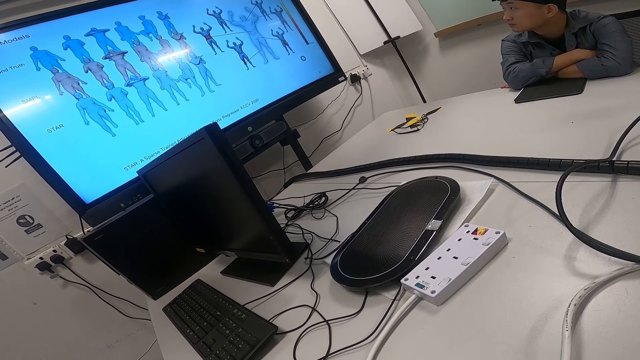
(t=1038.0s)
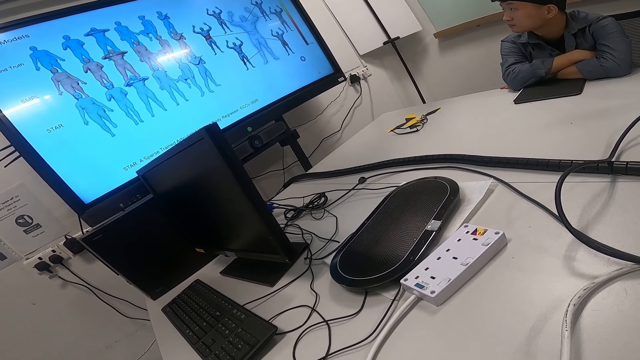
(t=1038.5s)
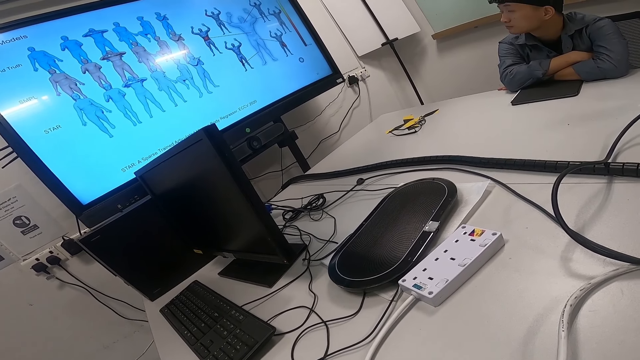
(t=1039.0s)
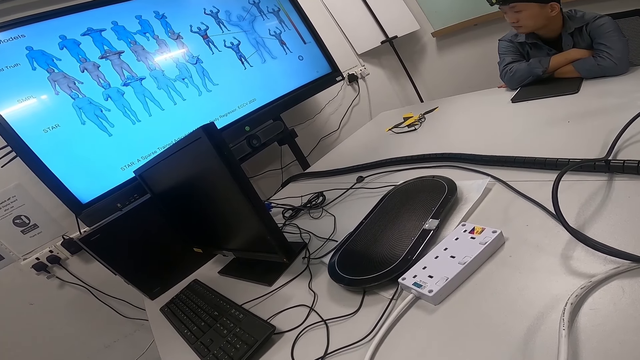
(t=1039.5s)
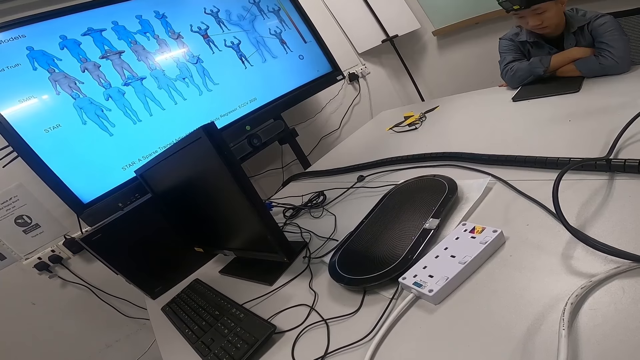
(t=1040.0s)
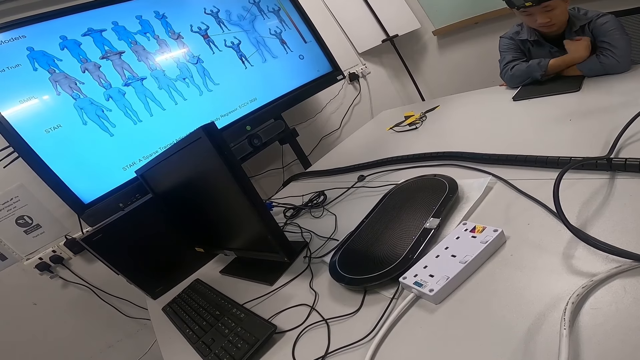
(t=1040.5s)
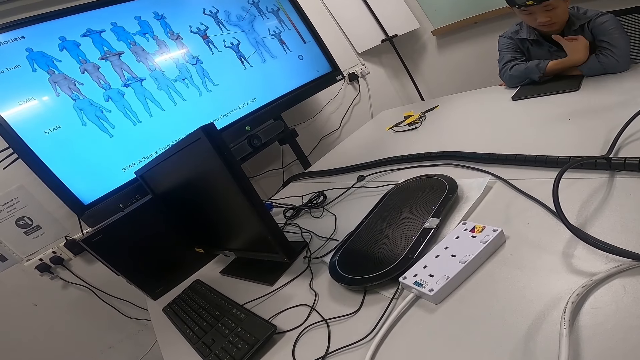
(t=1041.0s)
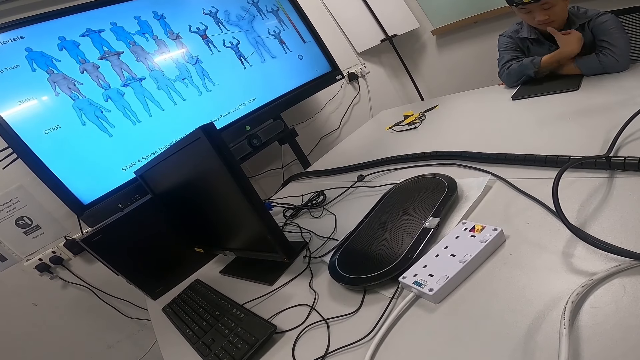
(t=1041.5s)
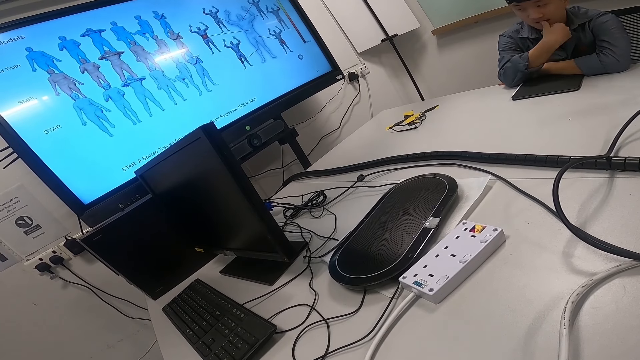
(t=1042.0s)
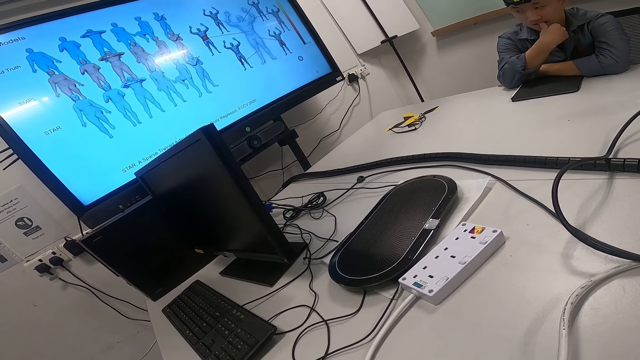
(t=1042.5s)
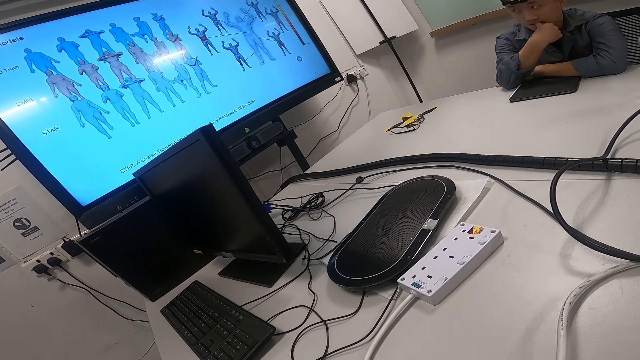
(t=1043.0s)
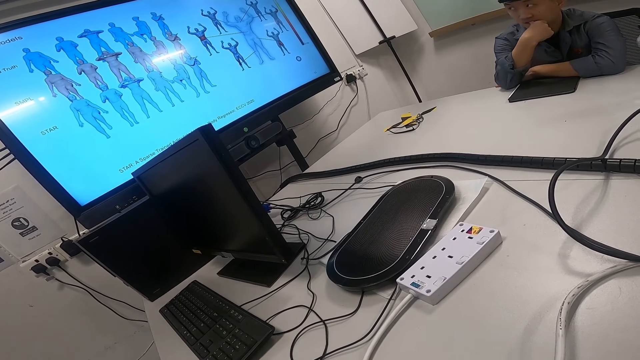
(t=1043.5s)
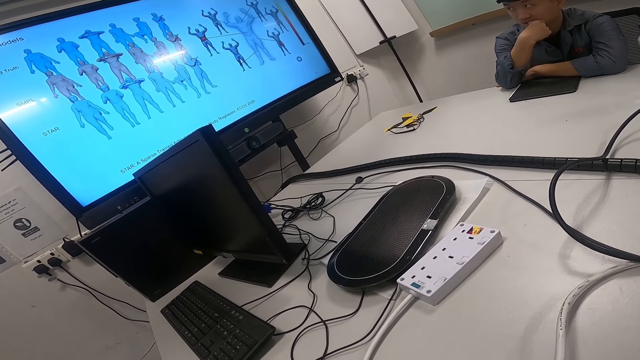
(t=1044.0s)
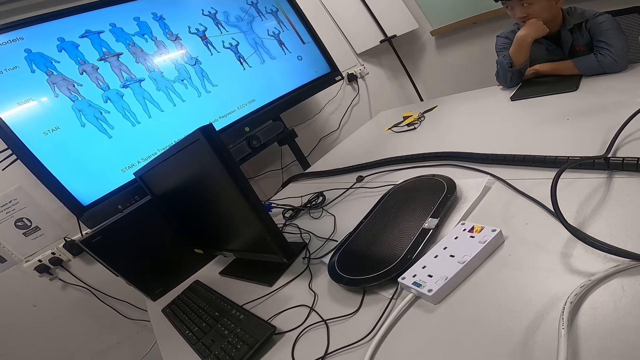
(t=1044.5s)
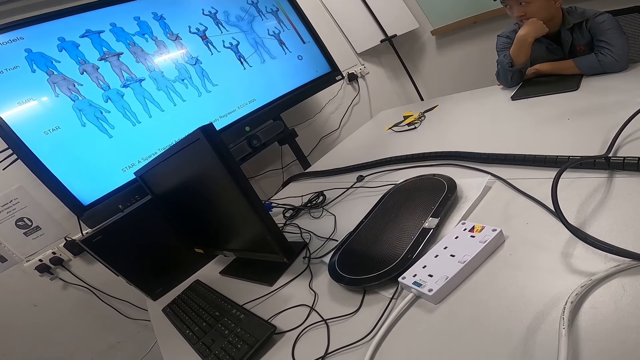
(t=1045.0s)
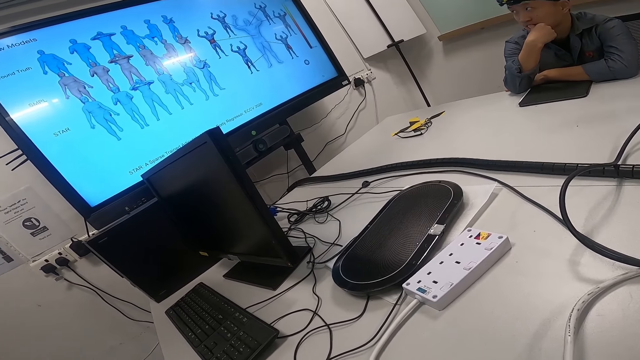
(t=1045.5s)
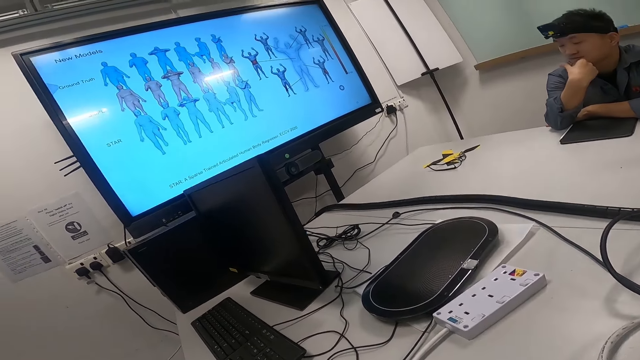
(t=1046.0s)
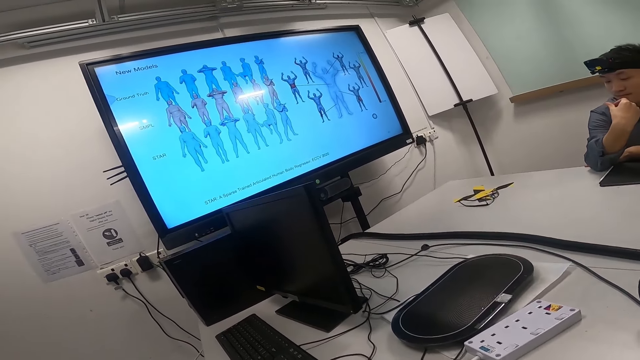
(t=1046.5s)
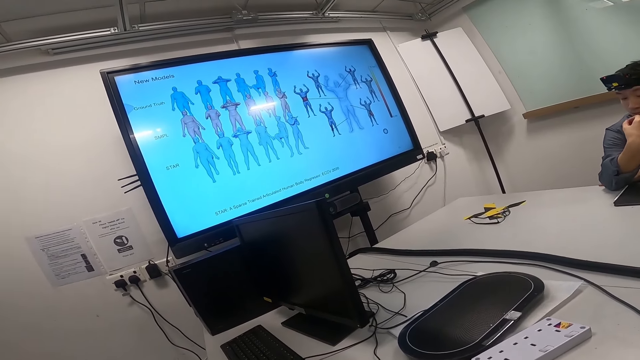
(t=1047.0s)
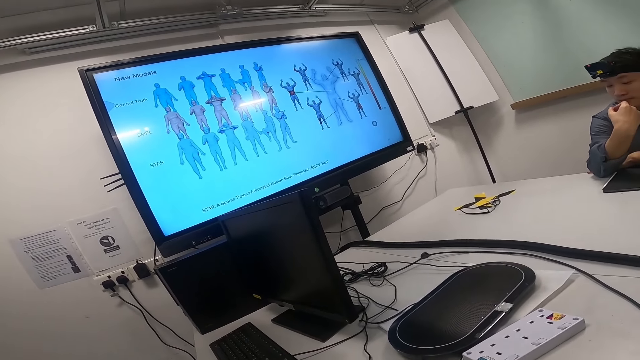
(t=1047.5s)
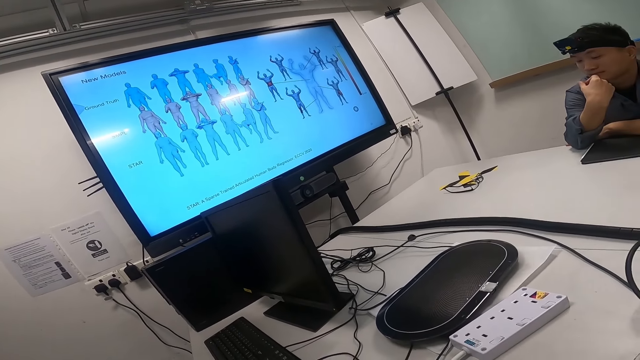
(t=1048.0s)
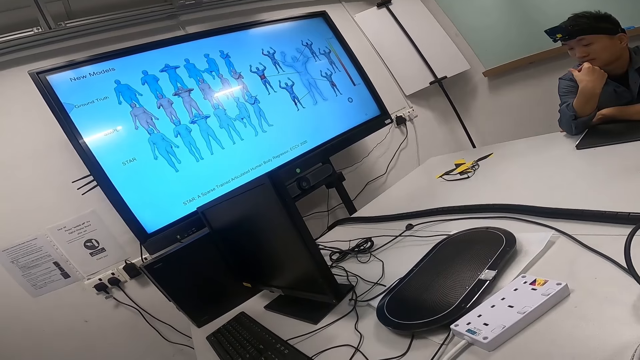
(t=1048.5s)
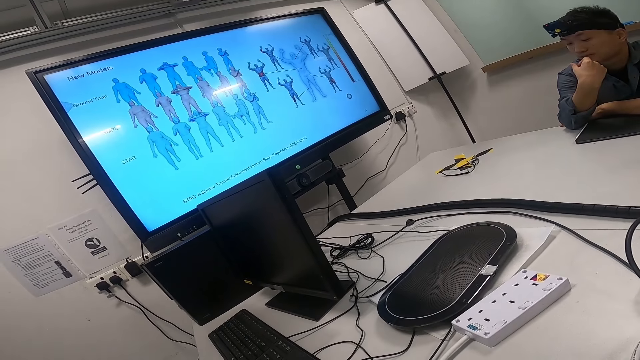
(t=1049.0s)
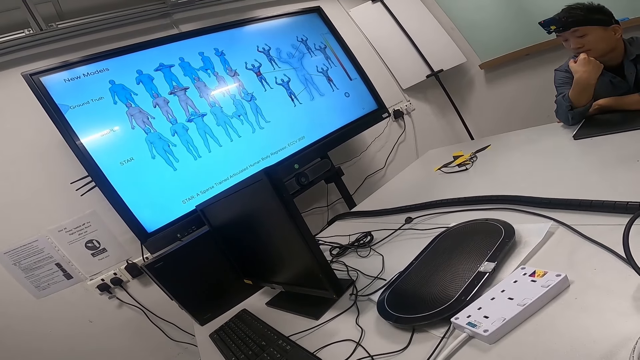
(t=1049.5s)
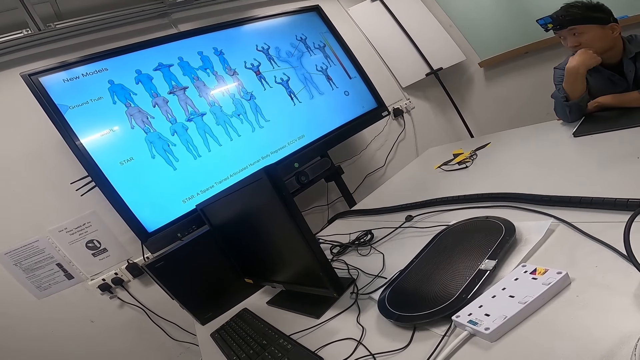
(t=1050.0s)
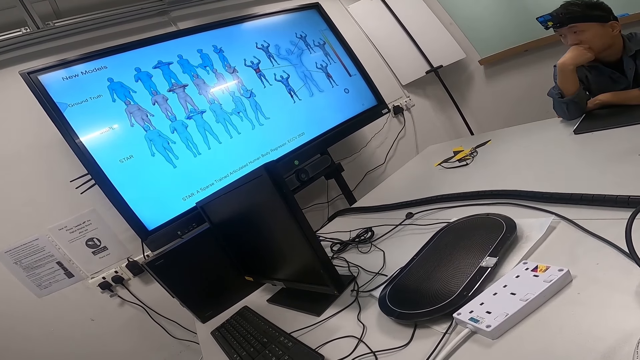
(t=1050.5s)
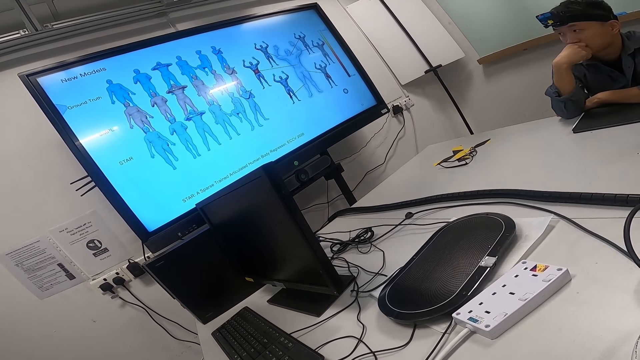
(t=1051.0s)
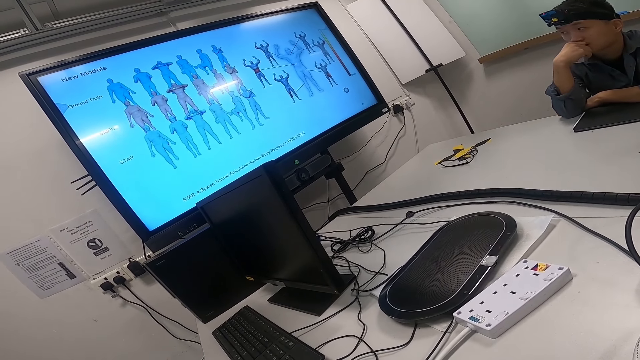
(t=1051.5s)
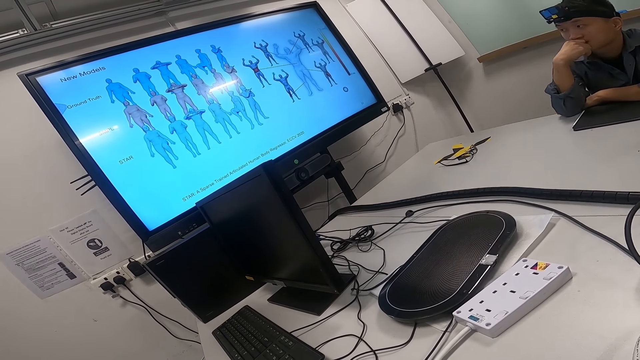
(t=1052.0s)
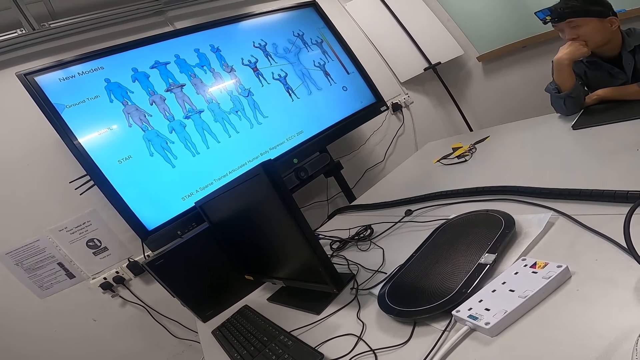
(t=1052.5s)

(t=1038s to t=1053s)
A person puts the thumb in the mouth. The person watches the news on the smart TV. The person looks at his hands. The person puts his finger on his mouth.

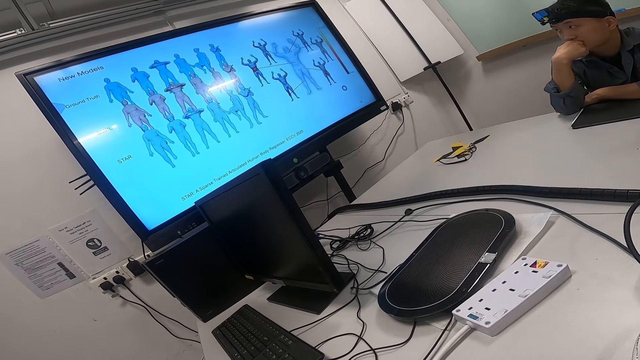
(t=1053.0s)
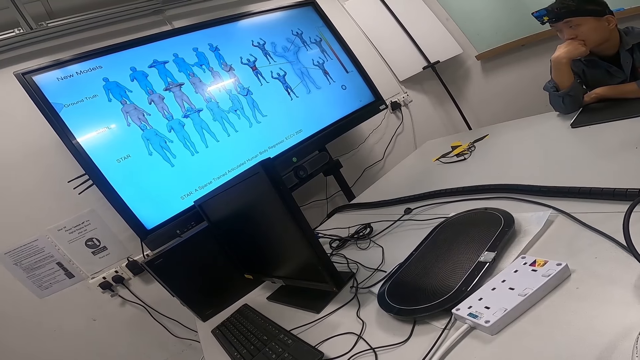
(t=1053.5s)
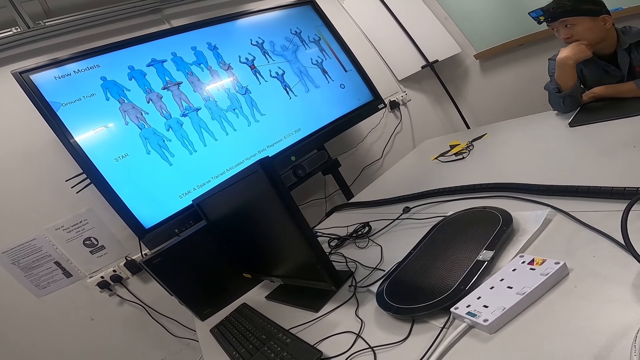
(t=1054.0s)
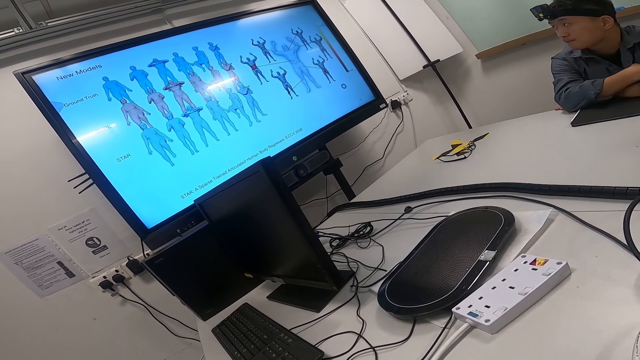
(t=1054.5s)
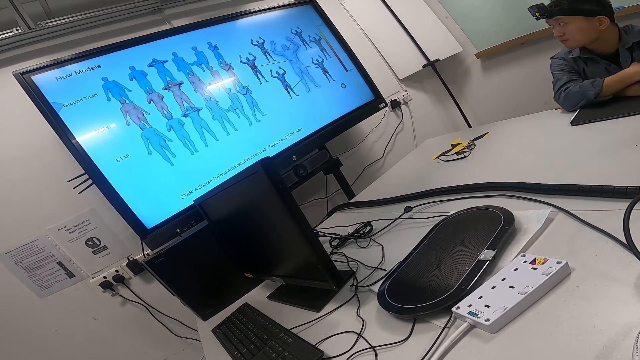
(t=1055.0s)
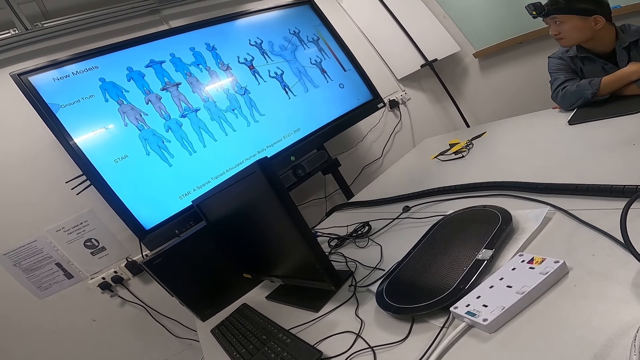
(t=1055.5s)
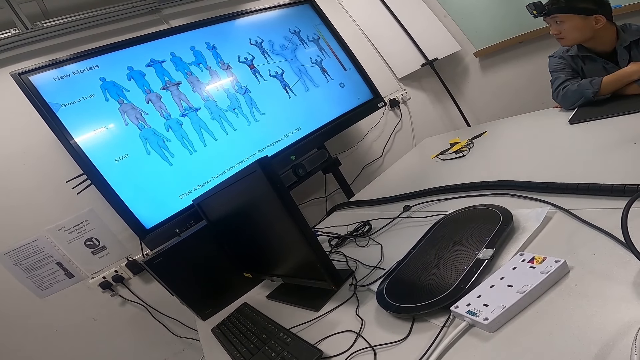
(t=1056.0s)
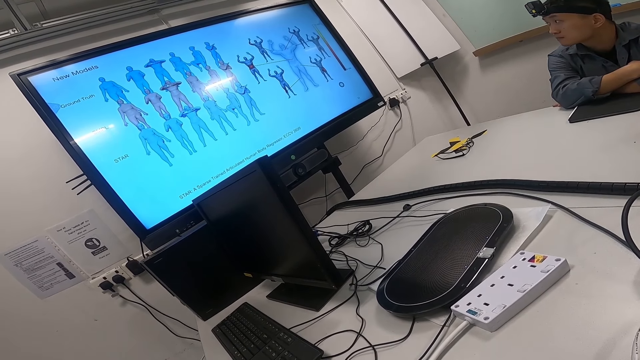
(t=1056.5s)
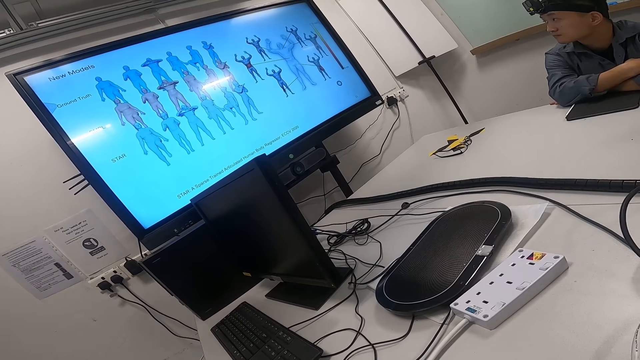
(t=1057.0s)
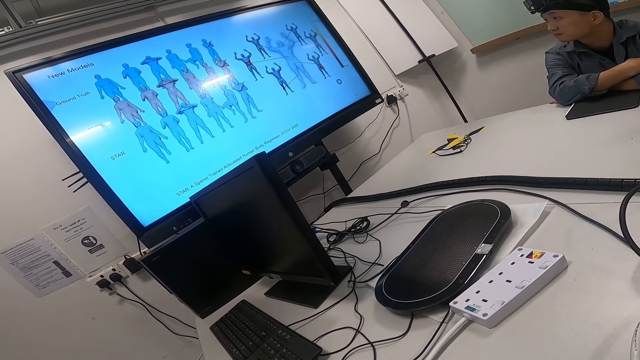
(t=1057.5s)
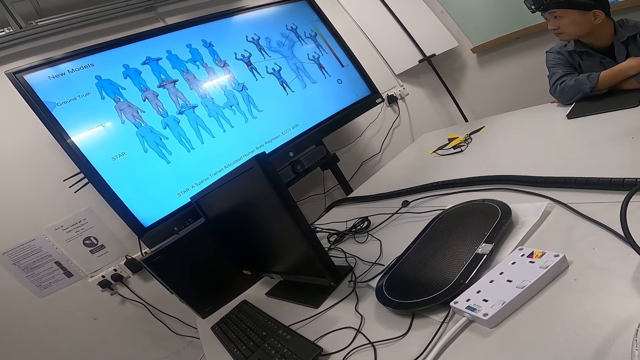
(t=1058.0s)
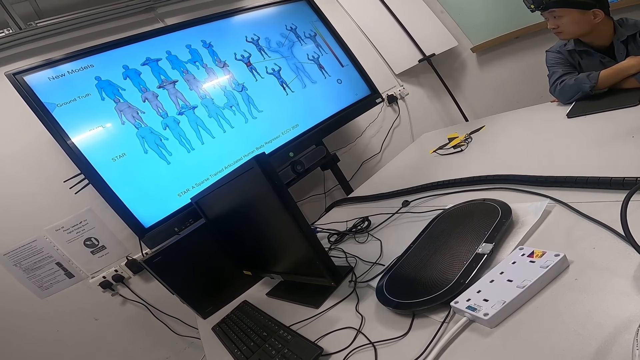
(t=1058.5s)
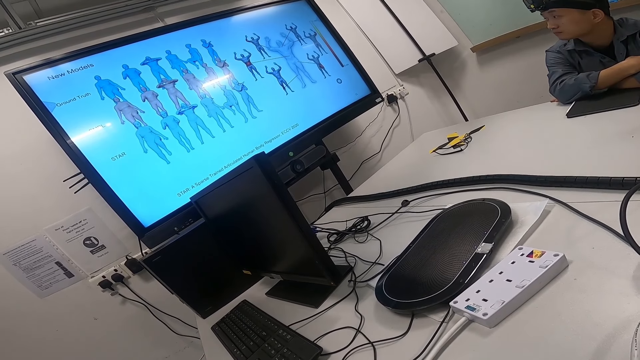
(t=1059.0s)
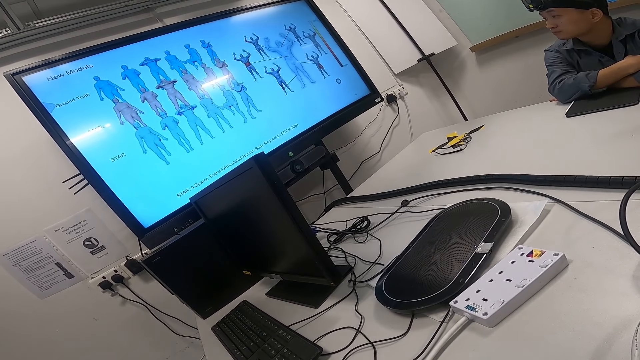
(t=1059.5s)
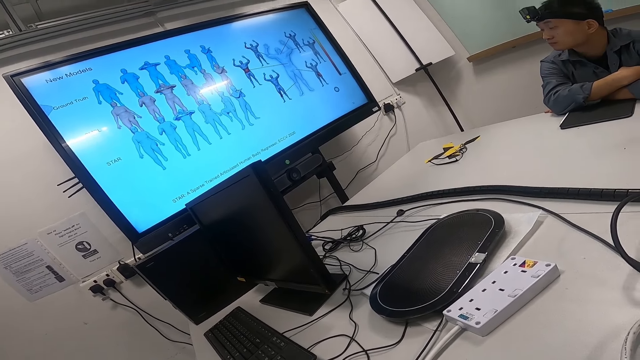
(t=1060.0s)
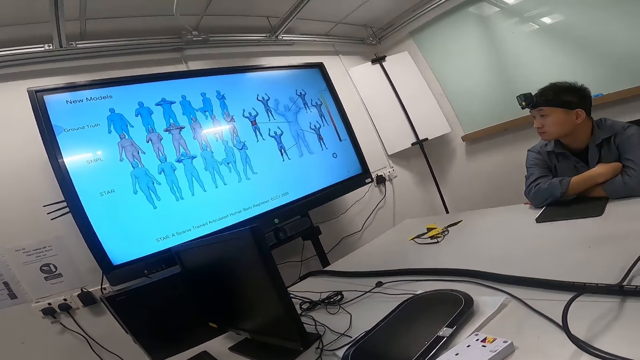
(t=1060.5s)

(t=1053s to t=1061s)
A man focuses on the television.
